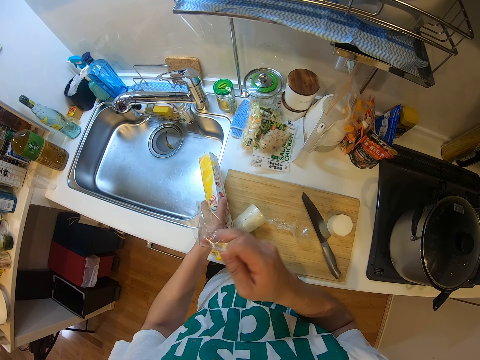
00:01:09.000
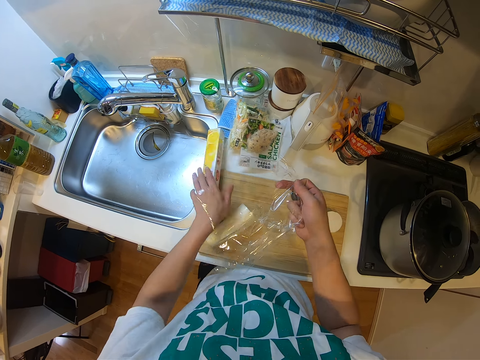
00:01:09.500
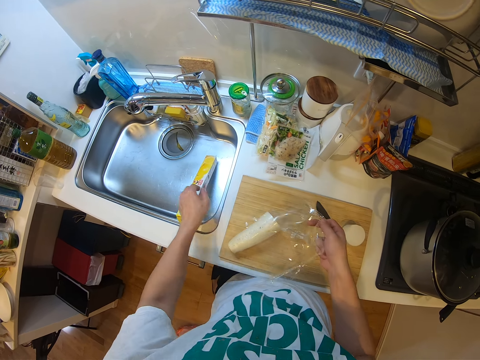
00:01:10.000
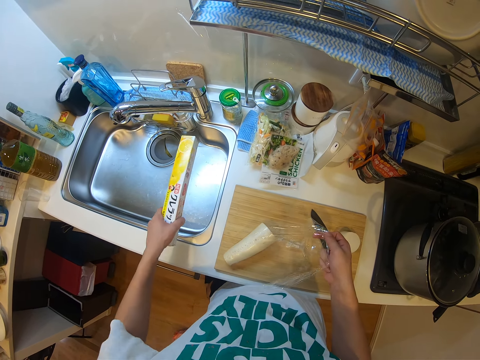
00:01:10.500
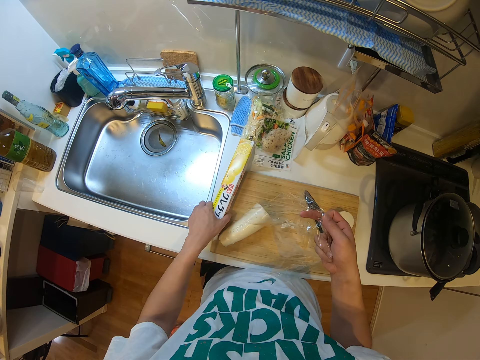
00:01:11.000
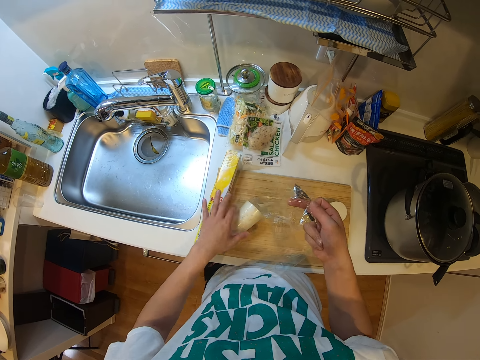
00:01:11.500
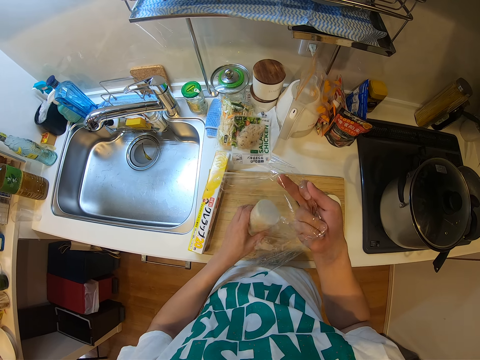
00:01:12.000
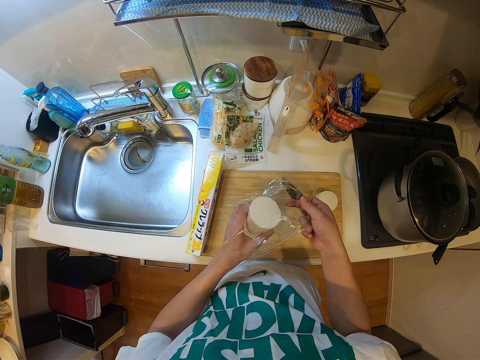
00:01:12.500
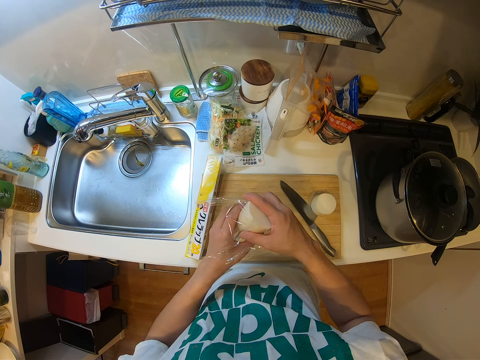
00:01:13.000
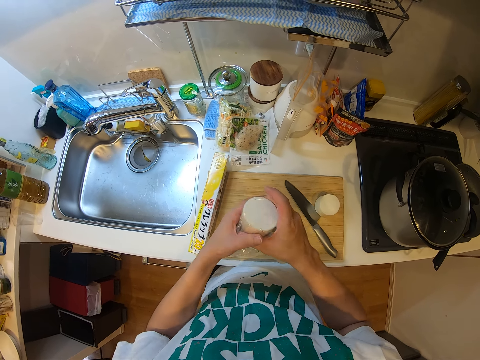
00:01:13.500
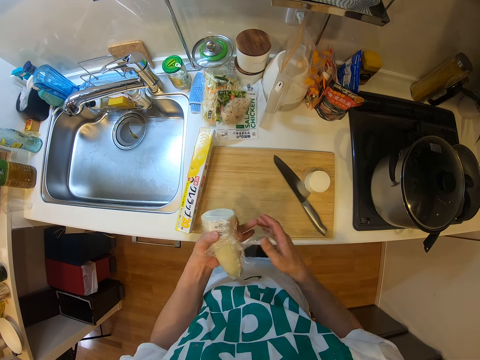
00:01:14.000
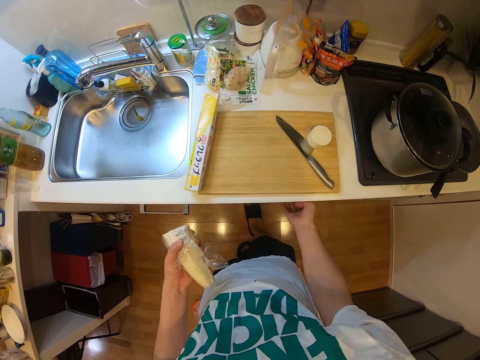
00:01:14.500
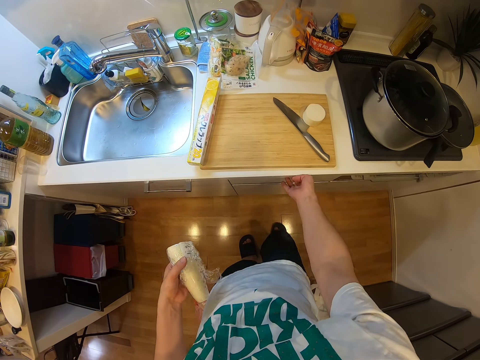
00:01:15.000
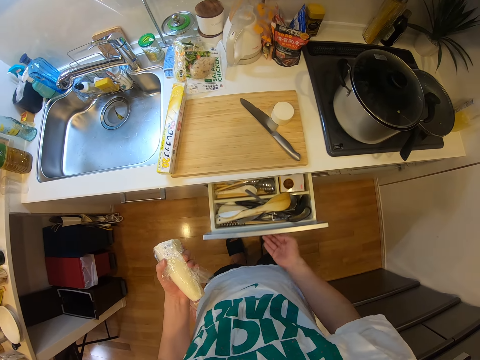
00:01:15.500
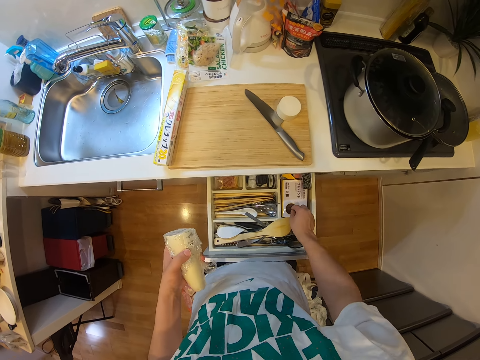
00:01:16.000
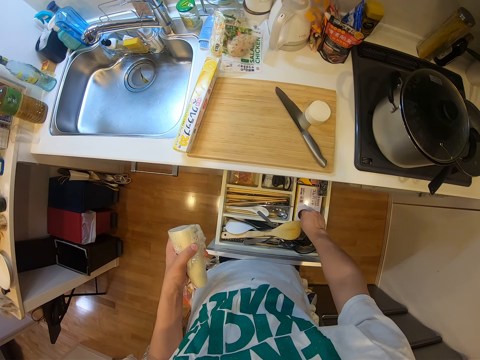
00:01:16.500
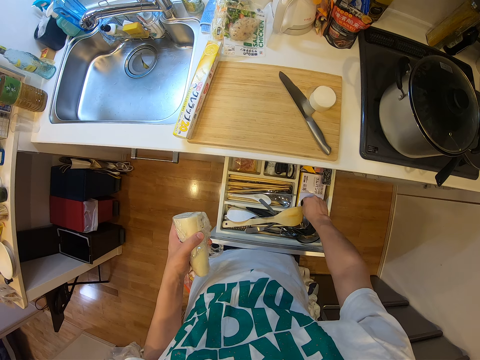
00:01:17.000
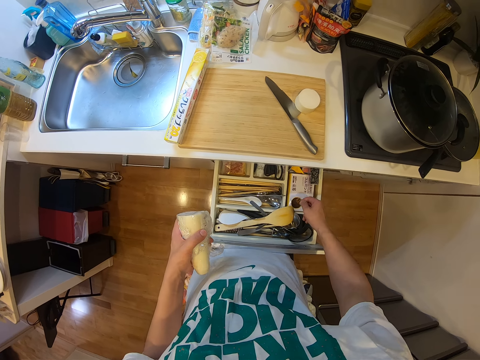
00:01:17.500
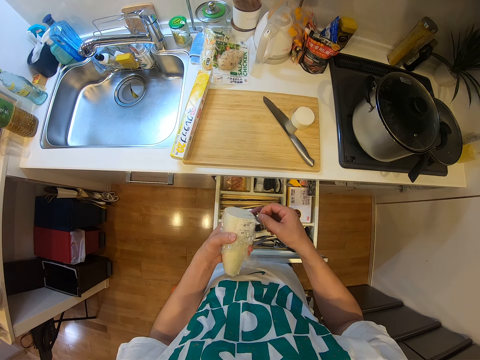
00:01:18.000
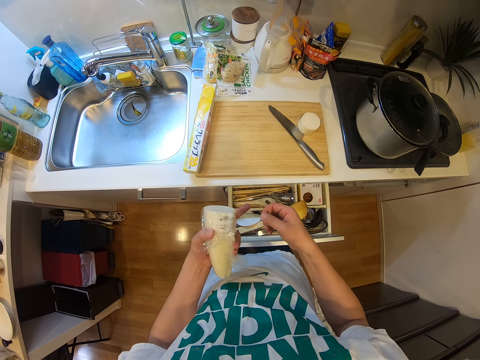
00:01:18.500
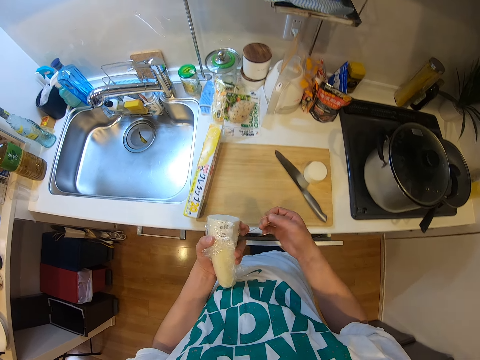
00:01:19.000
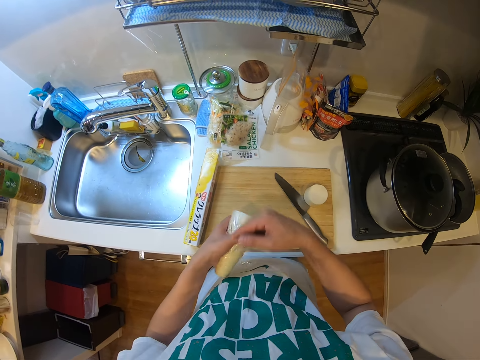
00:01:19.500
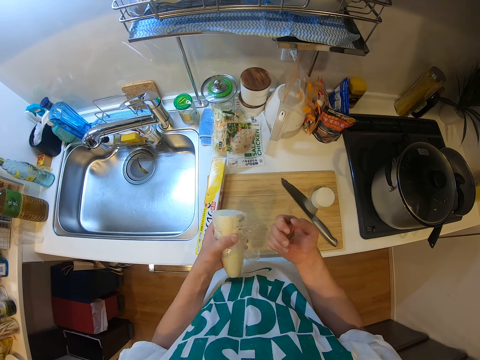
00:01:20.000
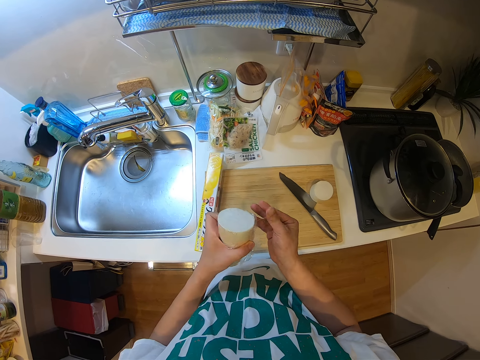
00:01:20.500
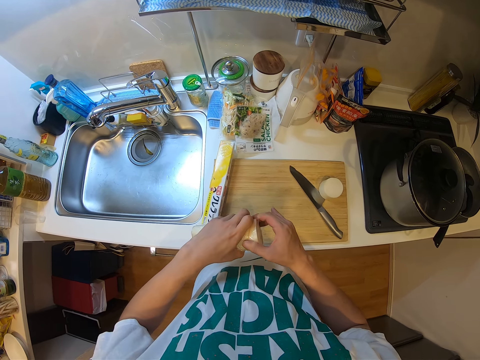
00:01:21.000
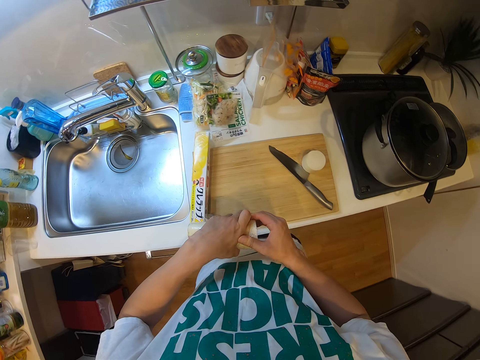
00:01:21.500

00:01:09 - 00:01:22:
The camera wearer drops the pack of polythene in the sink with his left hand. He cuts cling film. He places the cling film on the countertop. He picks up the pack of polythene from the sink with his left hand. He drops the pack of polythene on the cutting board with his left hand. He picks up a piece of yam from the cutting board with his left hand. He wraps polythene around the piece of yam with his hands. He opens a drawer with his right hand. He picks up a rubber band from the drawer with his right hand. He closes the drawer with his knees. He puts the rubber band around the piece of yam.

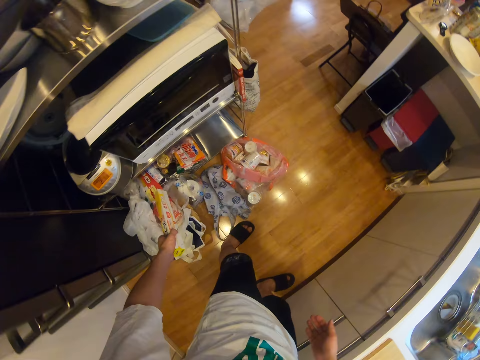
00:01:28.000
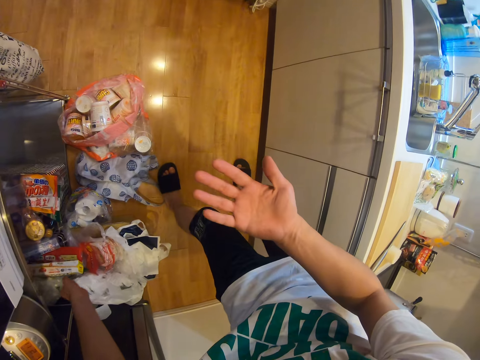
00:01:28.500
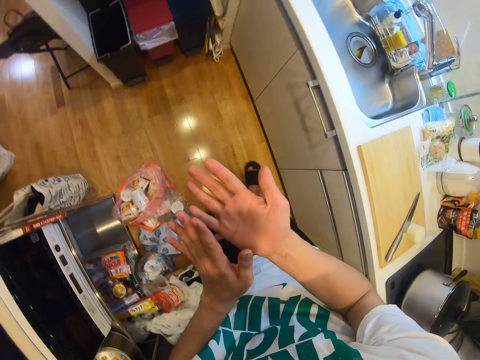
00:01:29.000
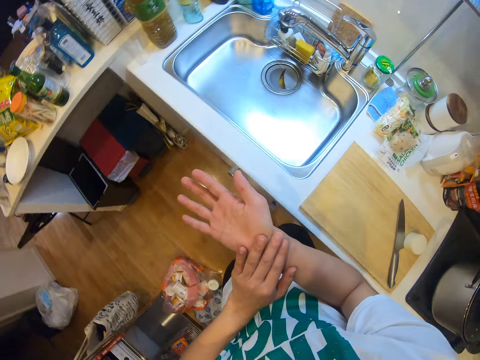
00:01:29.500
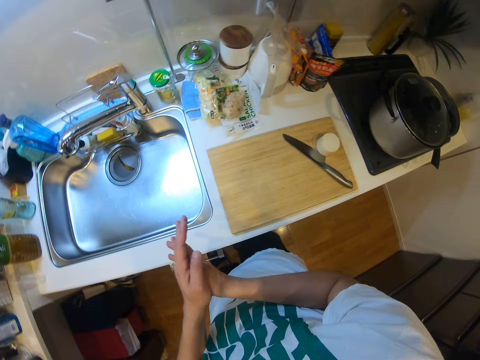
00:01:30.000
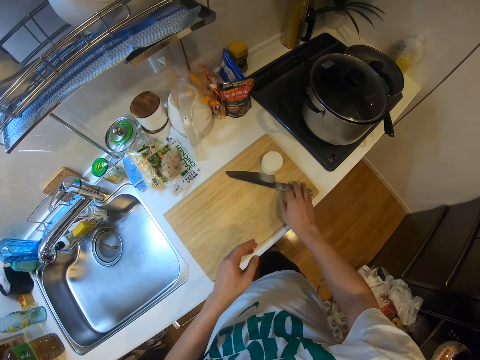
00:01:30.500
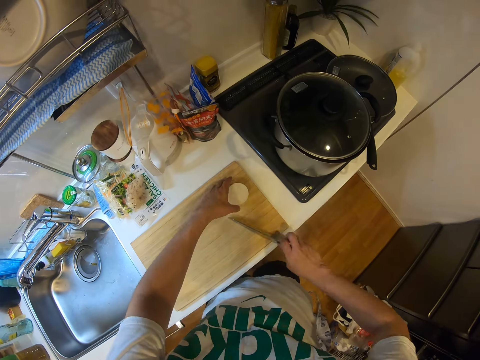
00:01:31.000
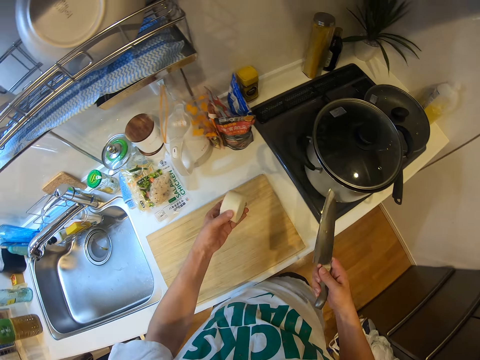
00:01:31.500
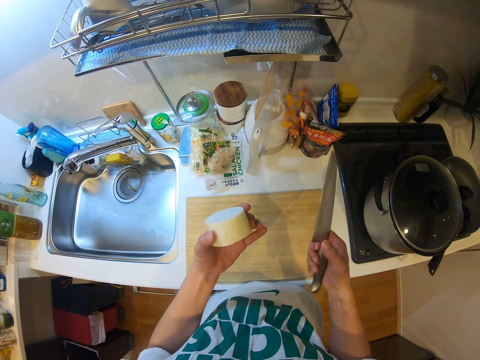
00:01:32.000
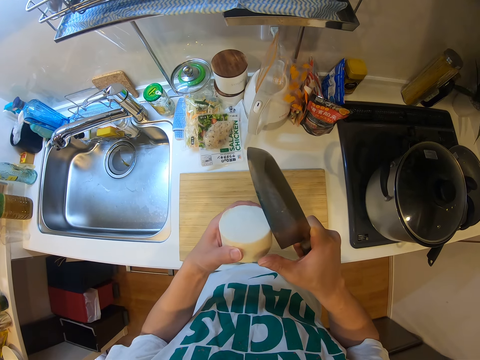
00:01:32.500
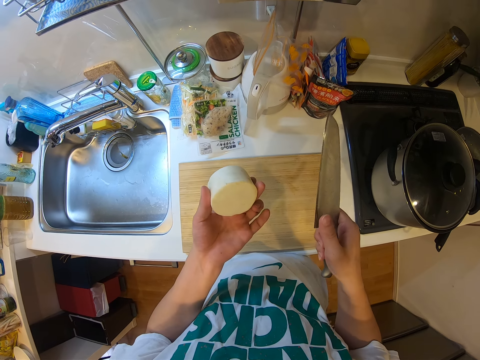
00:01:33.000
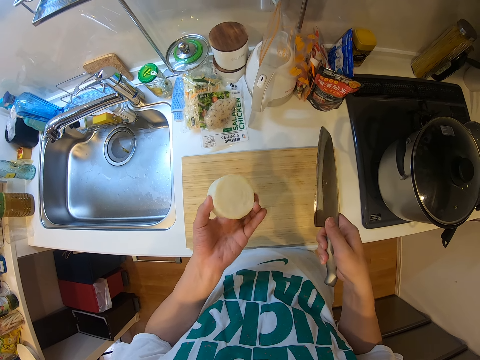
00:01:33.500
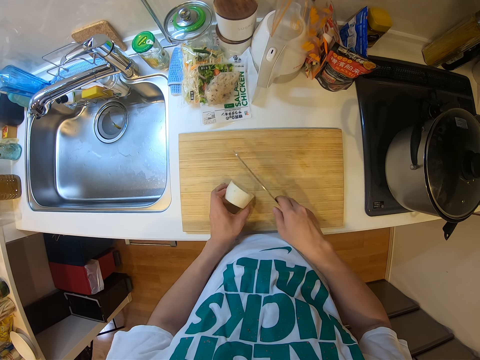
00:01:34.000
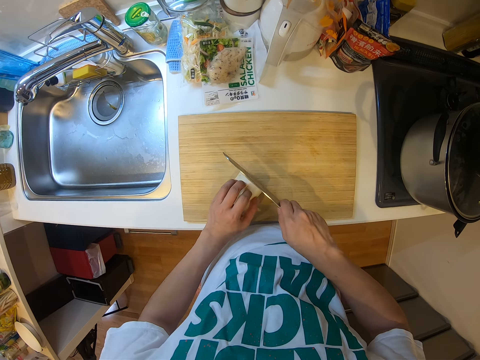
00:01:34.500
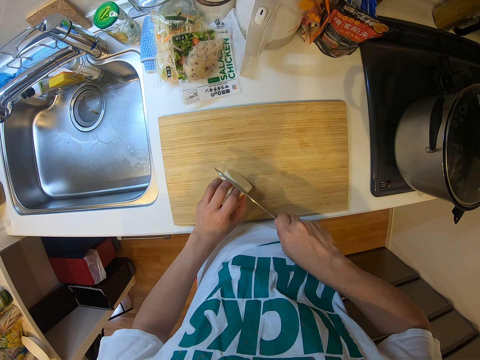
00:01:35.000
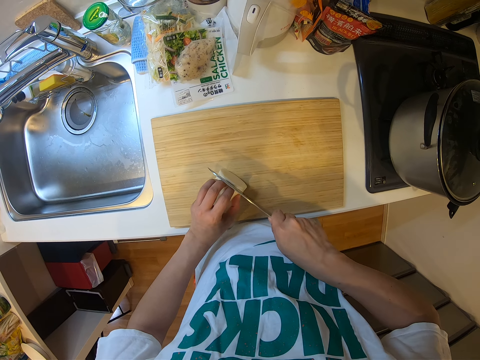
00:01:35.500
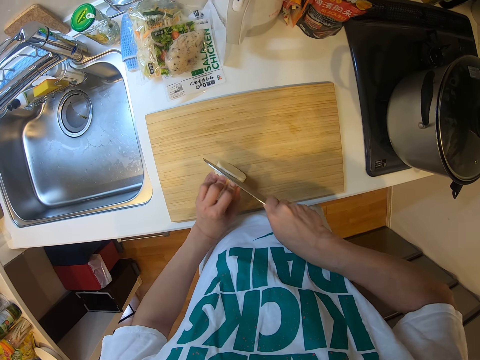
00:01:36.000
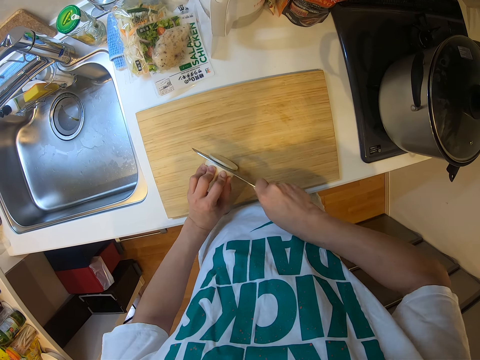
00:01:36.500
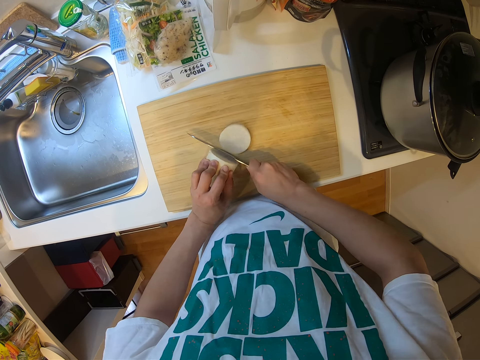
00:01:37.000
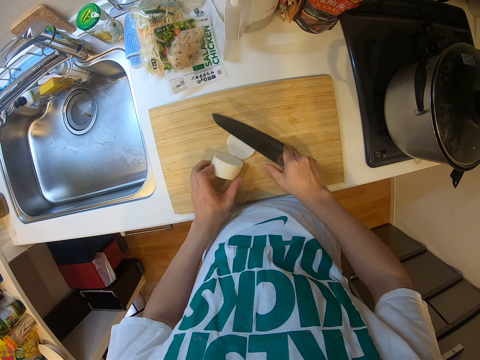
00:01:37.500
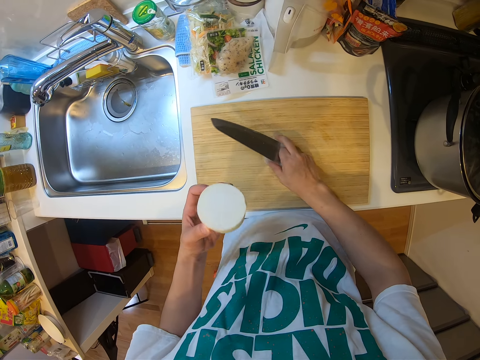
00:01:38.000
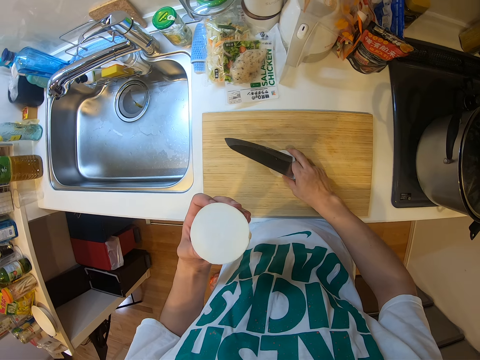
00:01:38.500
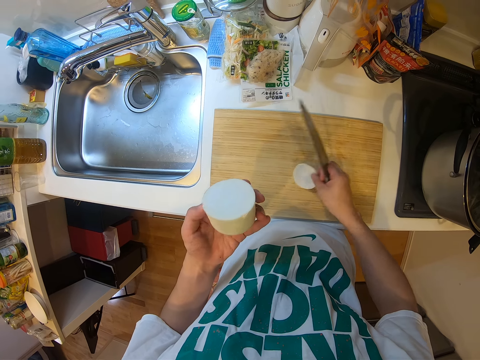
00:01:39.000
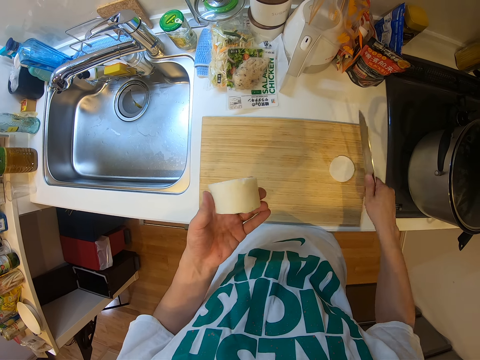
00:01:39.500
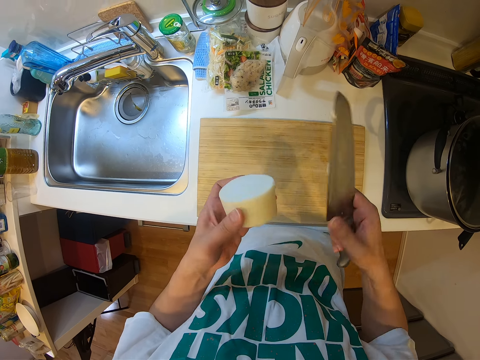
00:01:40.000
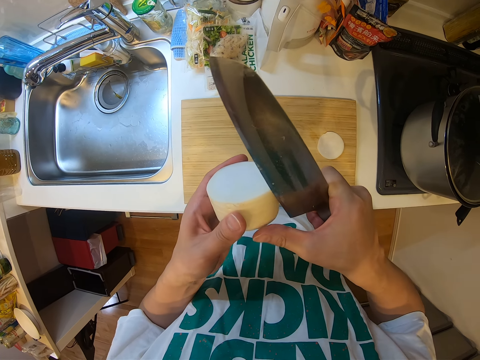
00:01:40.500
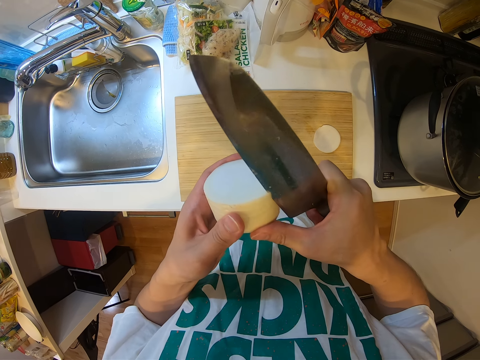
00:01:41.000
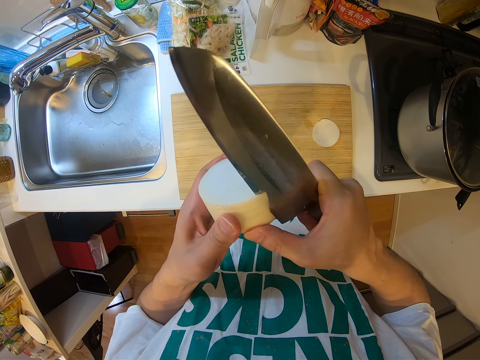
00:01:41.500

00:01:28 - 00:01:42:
The camera wearer drops the pack of polythene in the shelf with his left hand. He rubs his hands together. He turns towards the counter. He picks up the knife from the cutting board with his right hand. He picks up the piece of yam or cassava on the cutting board with his left hand. He holds the knife and the cassava. He turns the knife and the cassava. He places the piece of yam on the cutting board with his left hand. He cuts the piece of yam on the cutting board with the knife. He picks up the piece of yam from the cutting board with his left hand. He holds the cassava. He adjusts the piece of yam on the cutting board with his right hand. He puts the piece of cassava on the chopping board. He removes the yam peel with the knife in his right hand.
